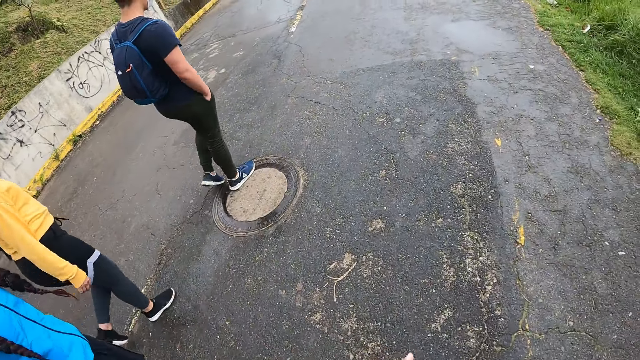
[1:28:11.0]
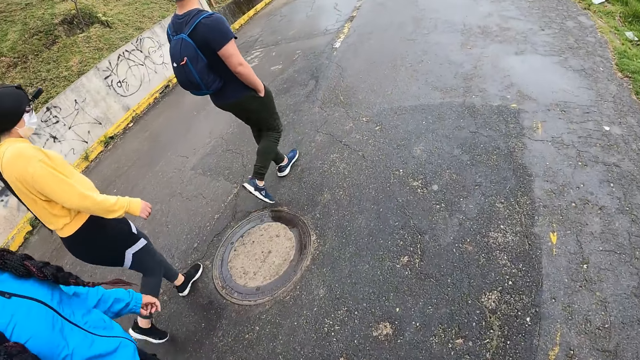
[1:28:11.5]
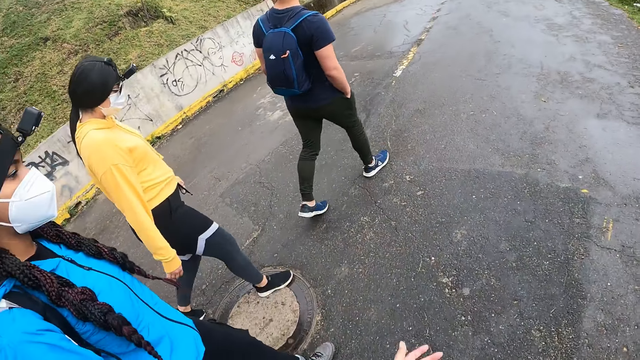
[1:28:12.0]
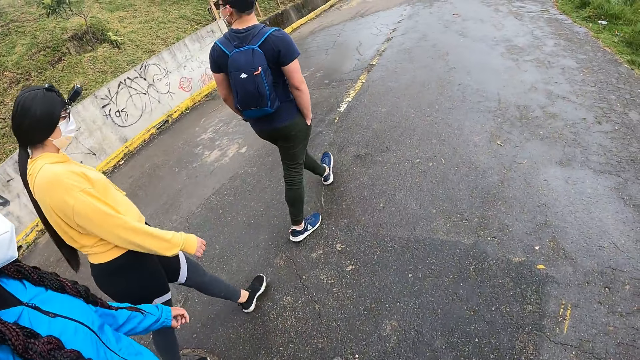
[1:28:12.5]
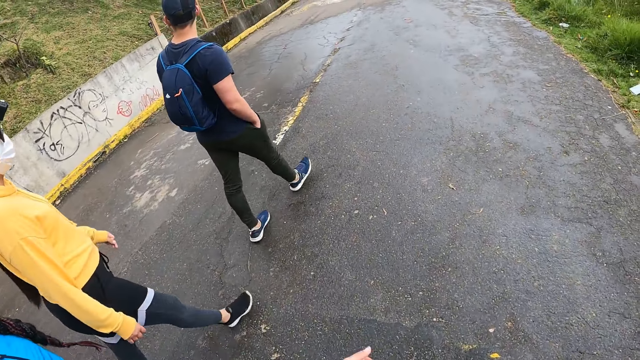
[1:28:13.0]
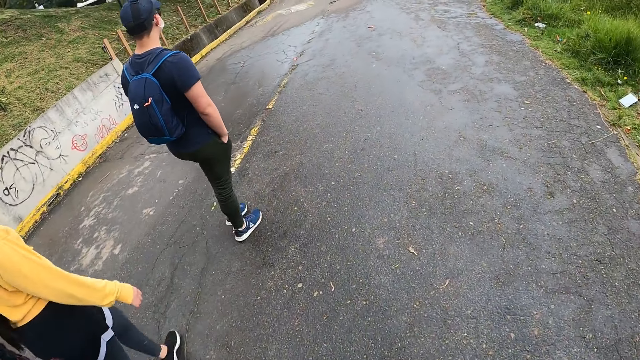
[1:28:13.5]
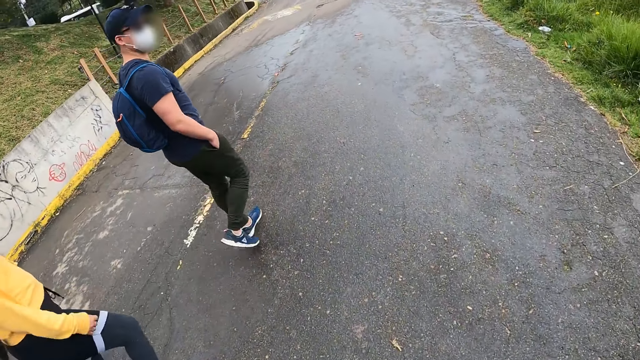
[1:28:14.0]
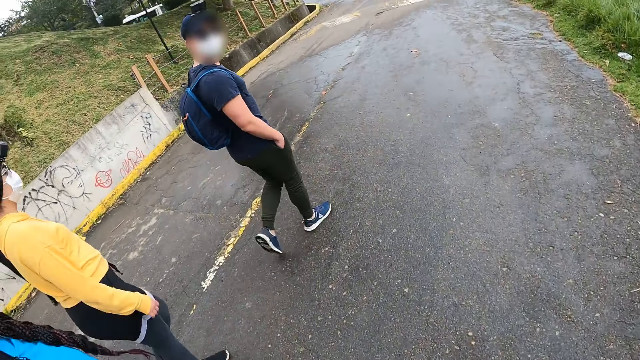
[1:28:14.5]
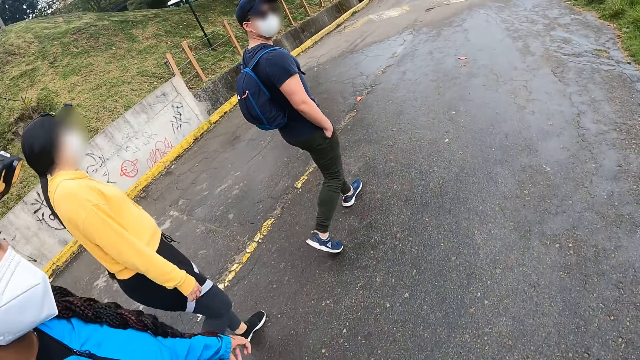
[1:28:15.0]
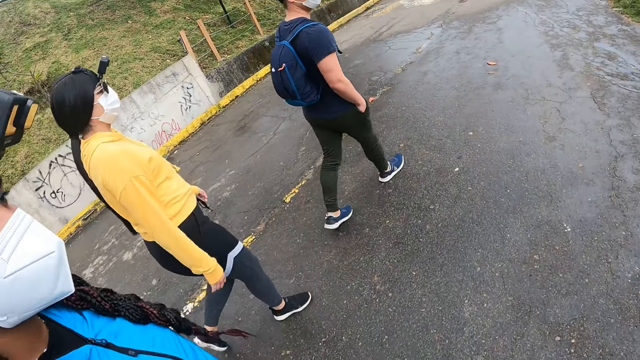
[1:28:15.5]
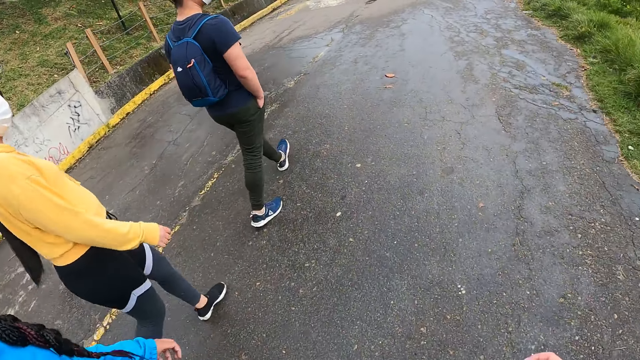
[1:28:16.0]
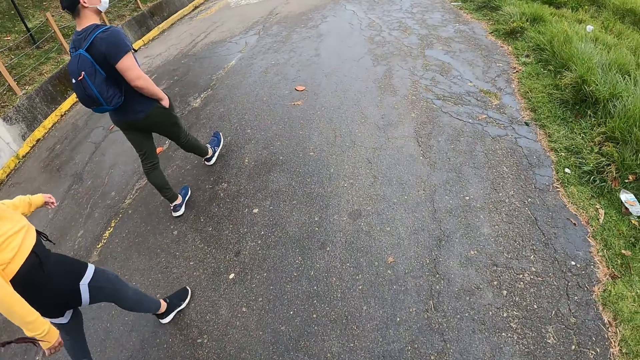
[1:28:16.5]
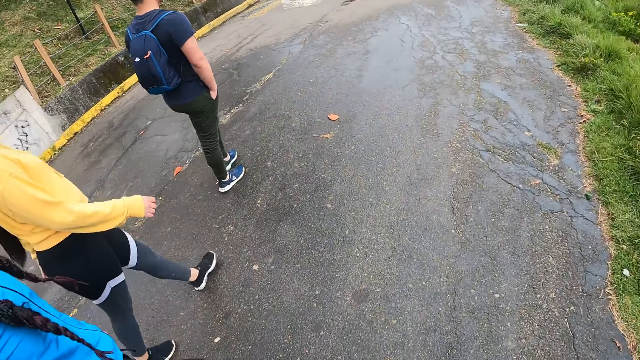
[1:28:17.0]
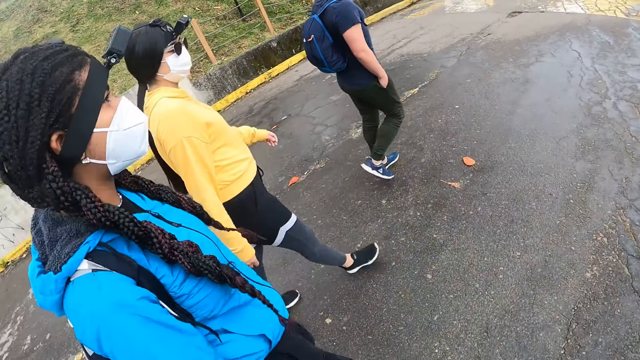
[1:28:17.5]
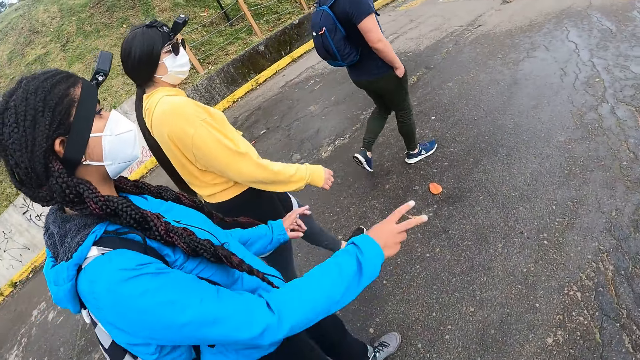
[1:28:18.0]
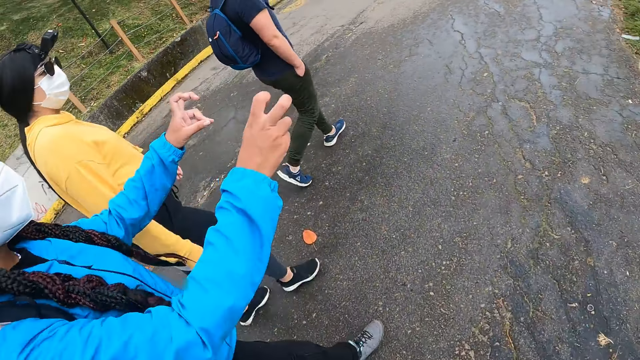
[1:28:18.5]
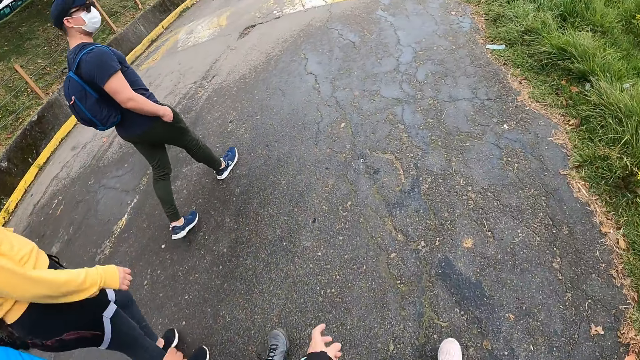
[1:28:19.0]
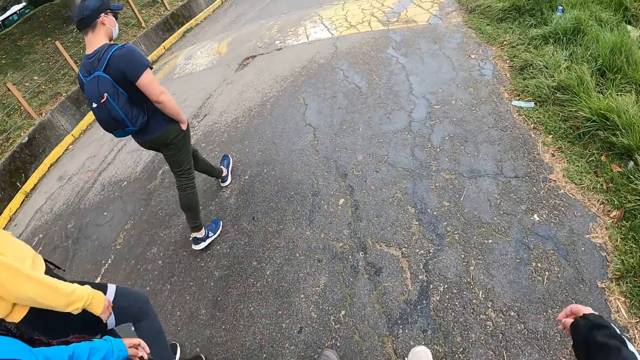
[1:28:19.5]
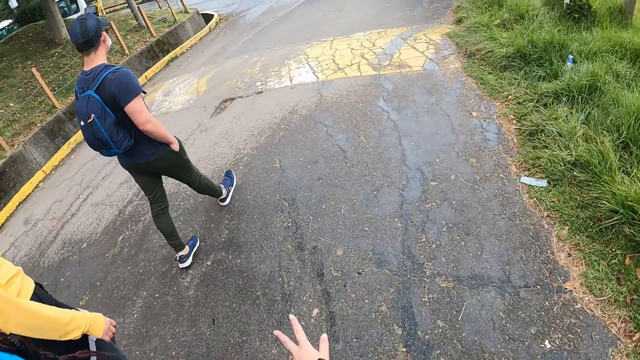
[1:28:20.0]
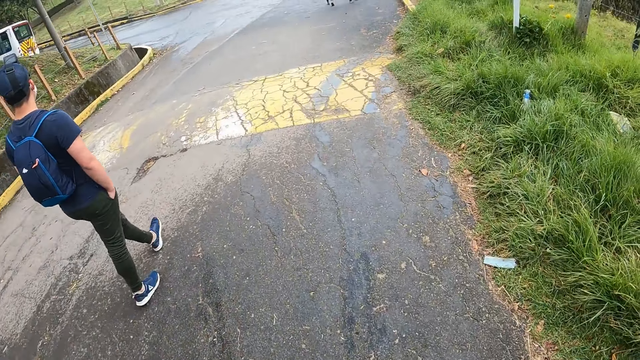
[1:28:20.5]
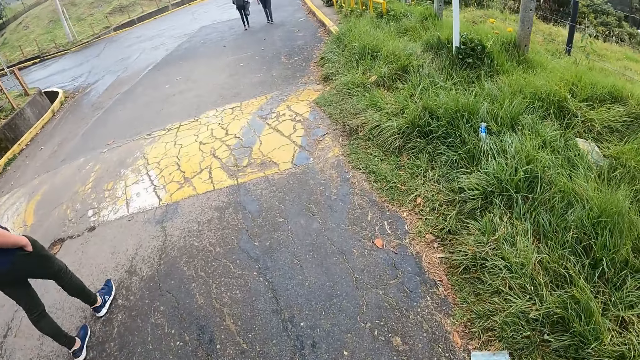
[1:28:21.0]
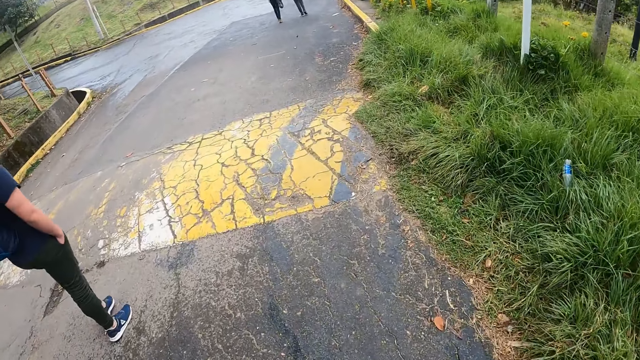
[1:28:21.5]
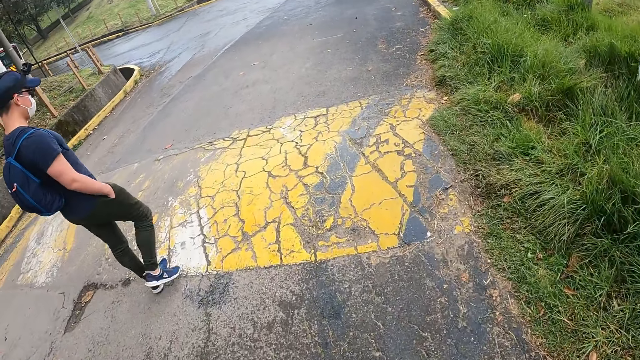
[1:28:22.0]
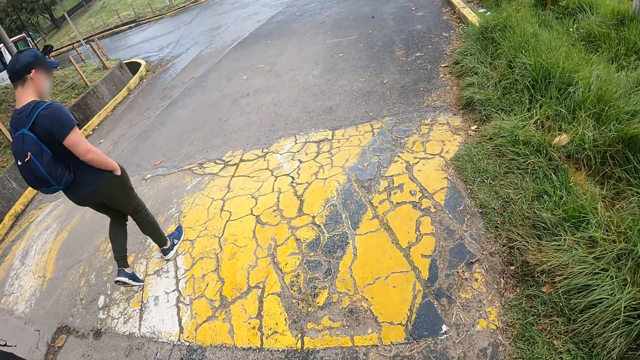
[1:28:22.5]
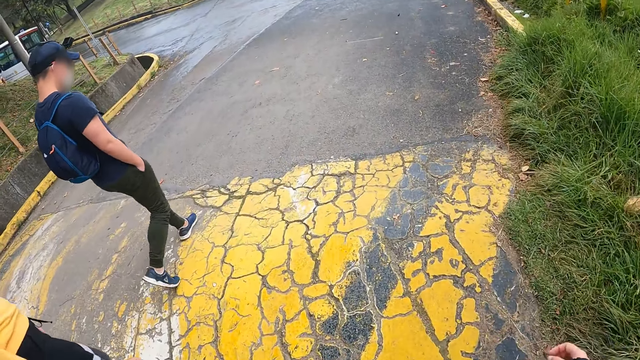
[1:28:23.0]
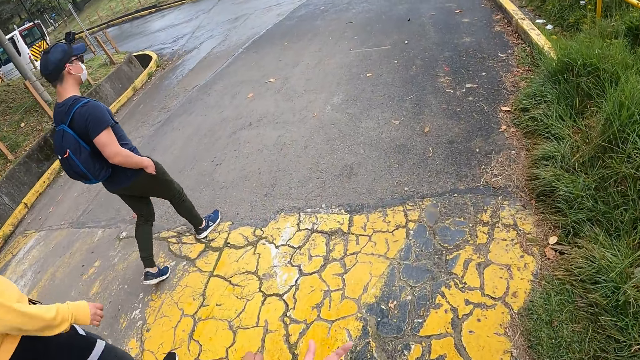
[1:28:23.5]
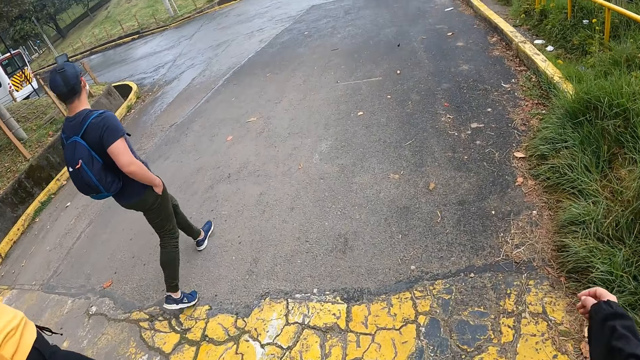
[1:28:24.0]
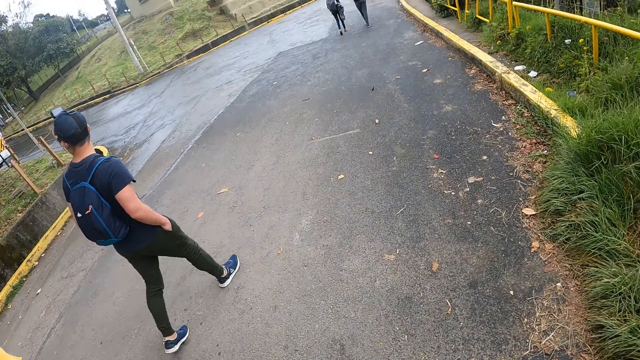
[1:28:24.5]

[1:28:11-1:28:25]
The camera wearer looks around a road. A man interacts with the camera wearer. The man walks on the road. A lady moves her hands. The camera wearer walks on the road.

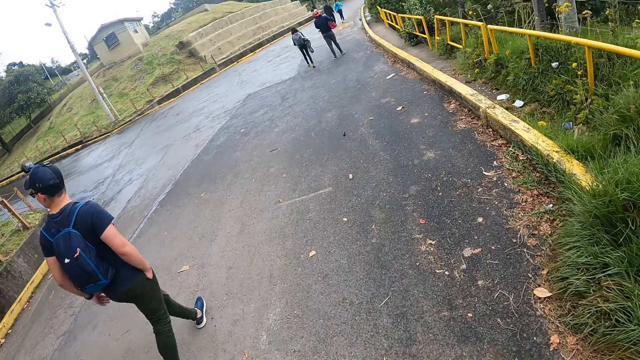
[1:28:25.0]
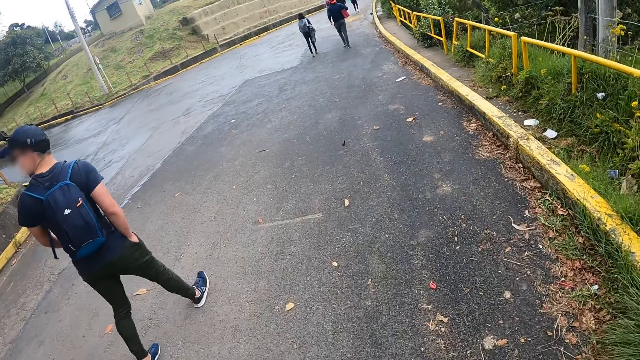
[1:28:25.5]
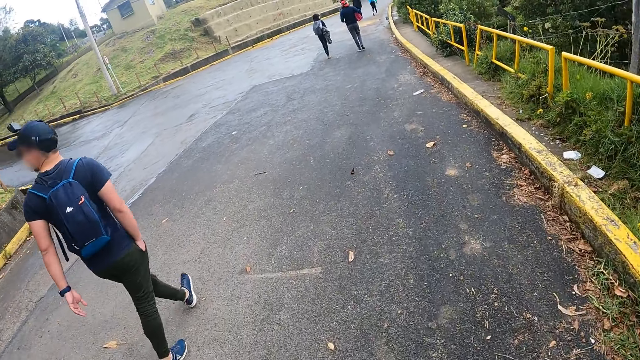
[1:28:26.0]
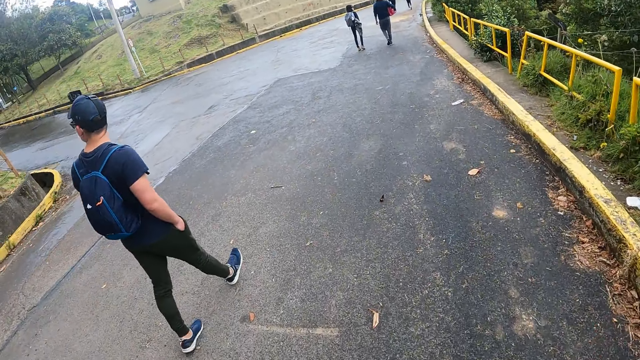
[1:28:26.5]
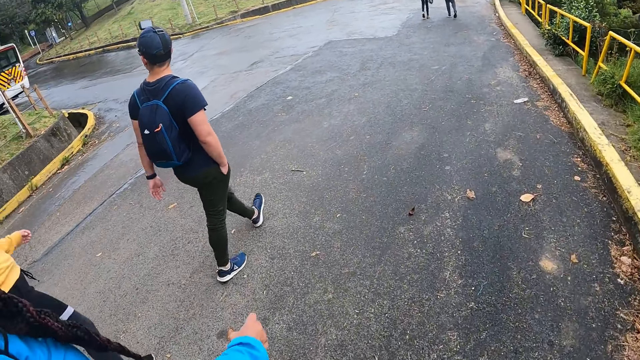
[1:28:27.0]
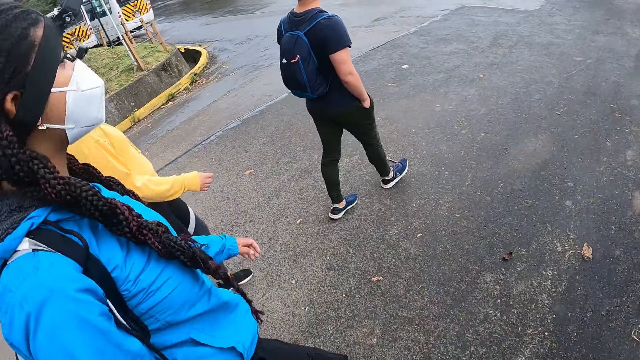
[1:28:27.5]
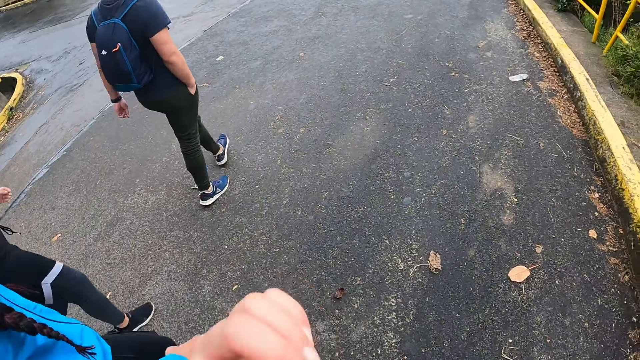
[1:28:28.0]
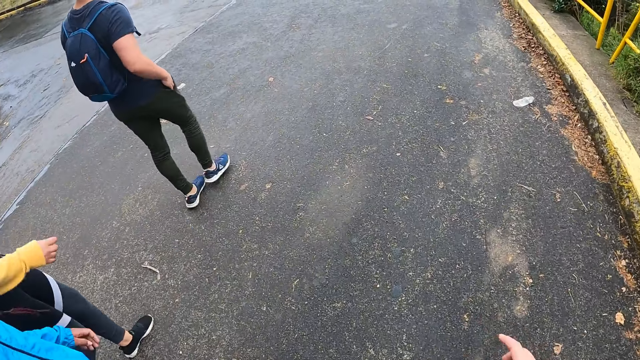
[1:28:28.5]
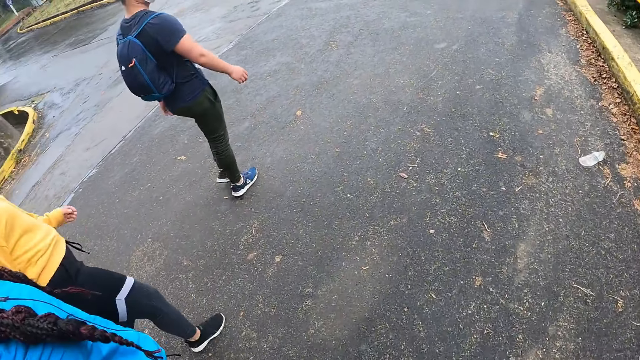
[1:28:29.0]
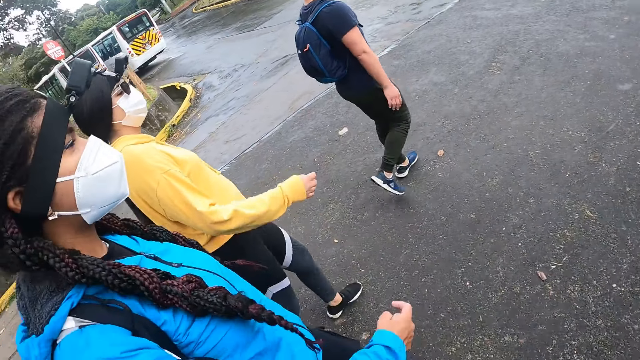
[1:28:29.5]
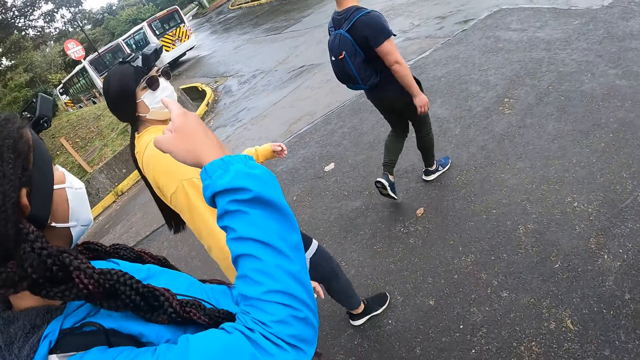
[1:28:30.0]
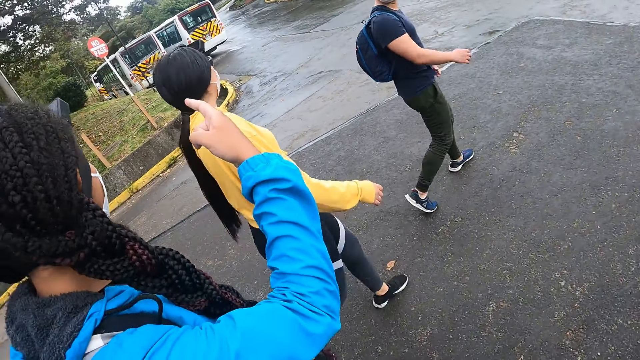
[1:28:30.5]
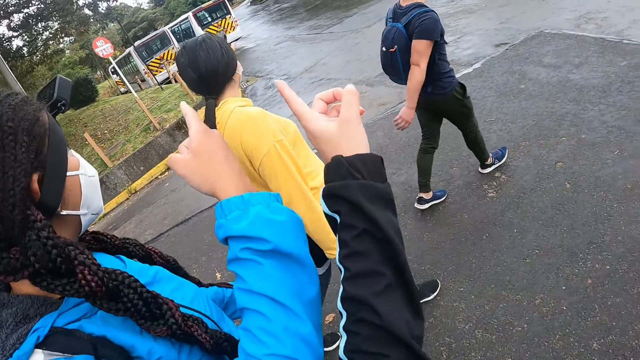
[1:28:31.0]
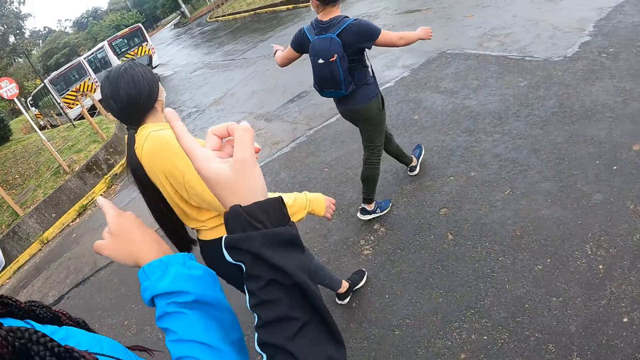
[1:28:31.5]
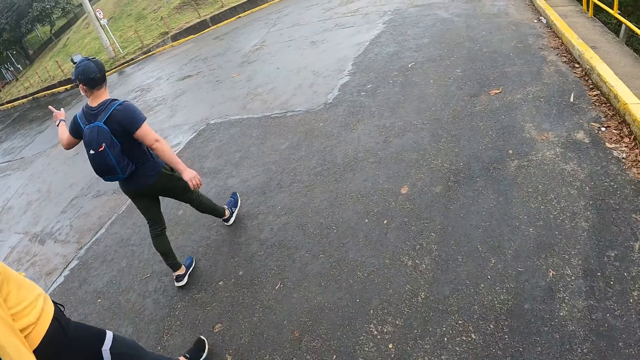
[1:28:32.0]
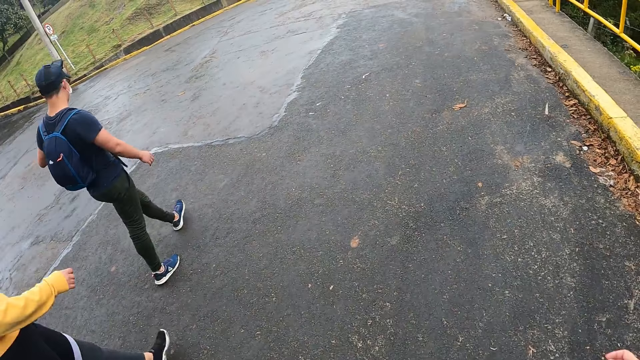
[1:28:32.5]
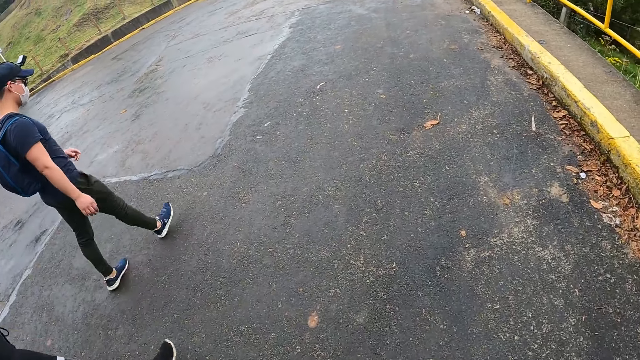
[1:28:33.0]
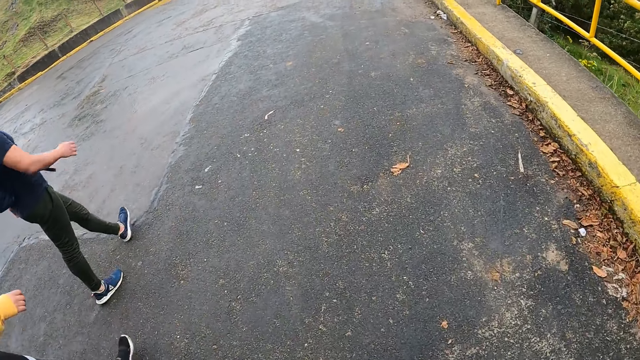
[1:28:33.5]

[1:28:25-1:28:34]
The camera wearer looks around a road. A man removes his right hand from his trouser pocket. The camera wearer points her left hand at some buses. A woman points her right hand at the buses. The man points his left hand at the buses.
